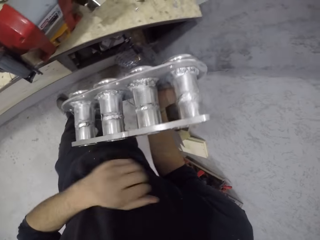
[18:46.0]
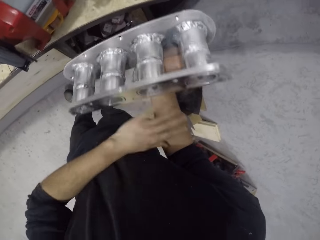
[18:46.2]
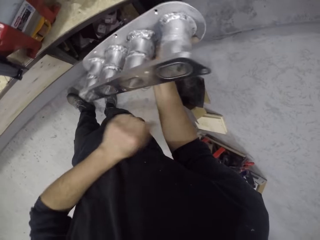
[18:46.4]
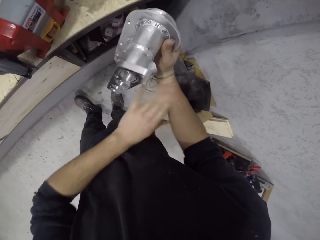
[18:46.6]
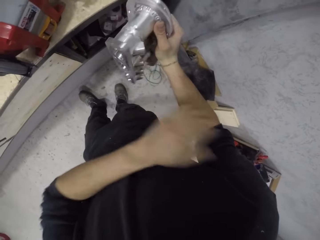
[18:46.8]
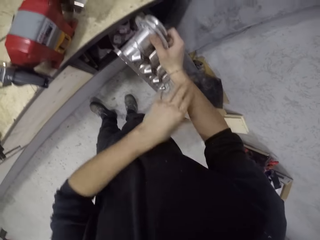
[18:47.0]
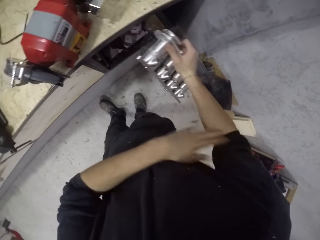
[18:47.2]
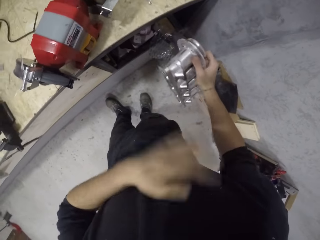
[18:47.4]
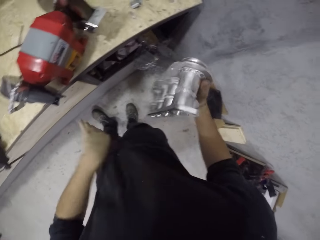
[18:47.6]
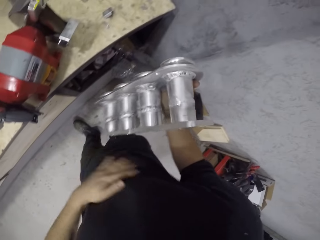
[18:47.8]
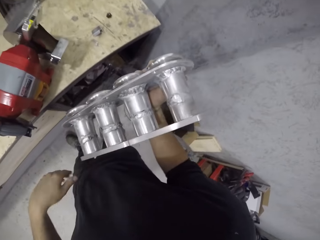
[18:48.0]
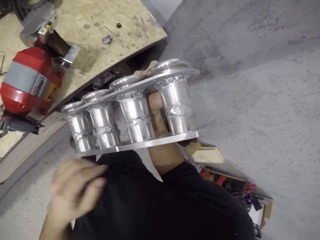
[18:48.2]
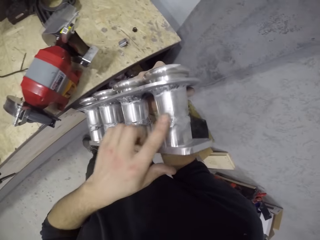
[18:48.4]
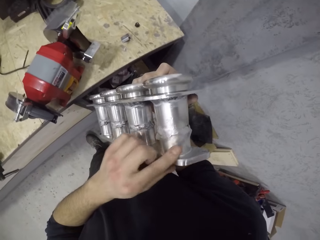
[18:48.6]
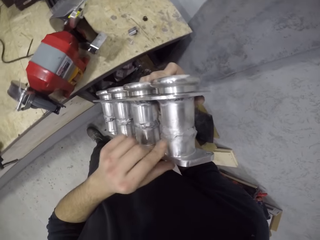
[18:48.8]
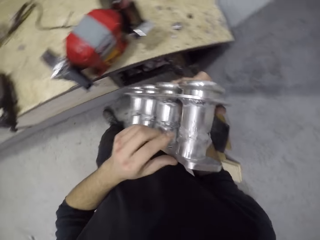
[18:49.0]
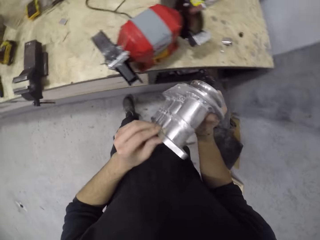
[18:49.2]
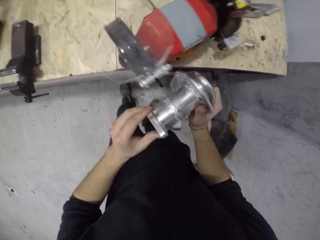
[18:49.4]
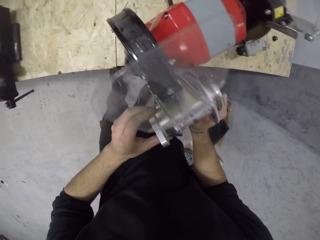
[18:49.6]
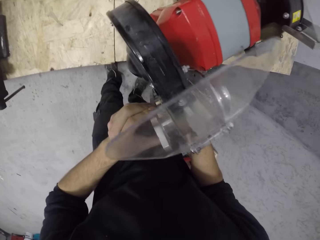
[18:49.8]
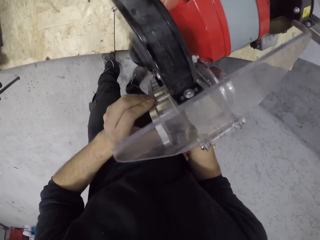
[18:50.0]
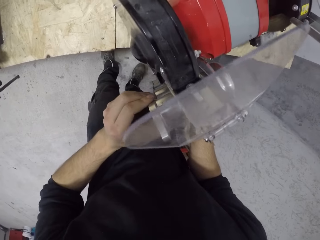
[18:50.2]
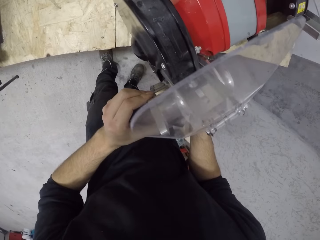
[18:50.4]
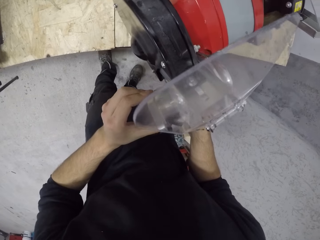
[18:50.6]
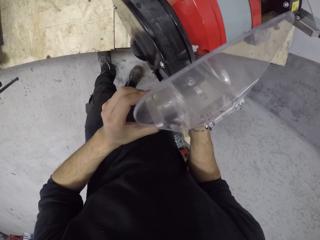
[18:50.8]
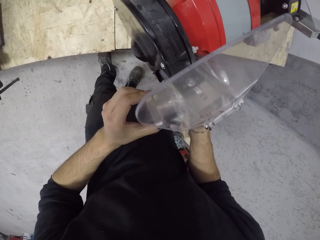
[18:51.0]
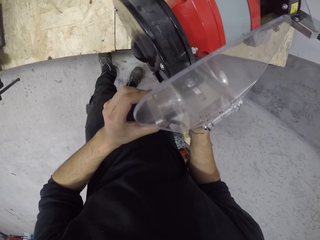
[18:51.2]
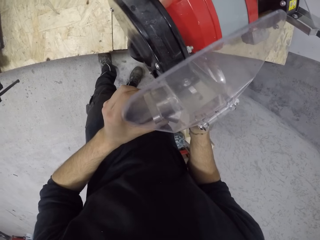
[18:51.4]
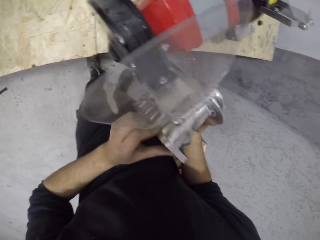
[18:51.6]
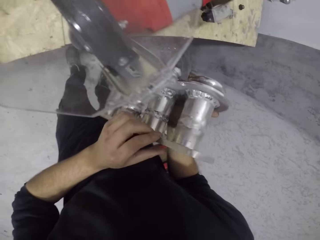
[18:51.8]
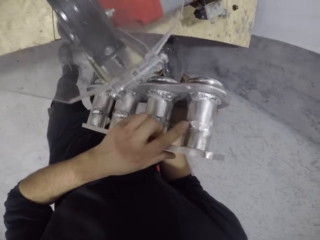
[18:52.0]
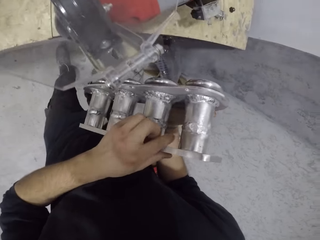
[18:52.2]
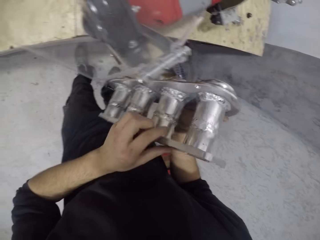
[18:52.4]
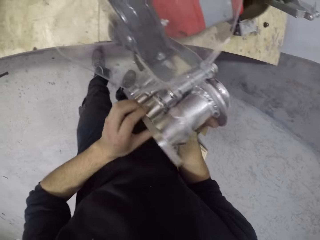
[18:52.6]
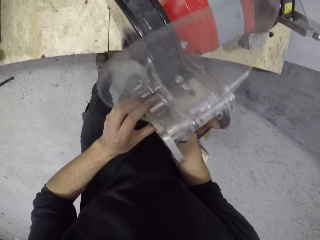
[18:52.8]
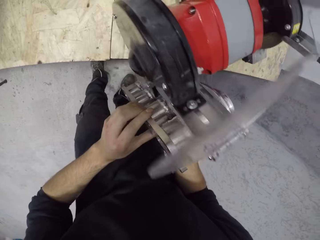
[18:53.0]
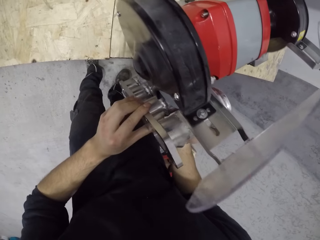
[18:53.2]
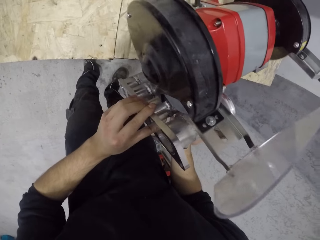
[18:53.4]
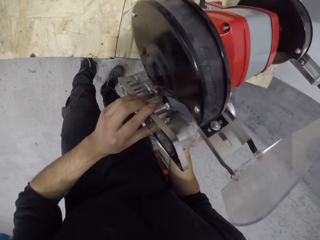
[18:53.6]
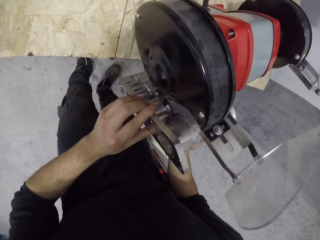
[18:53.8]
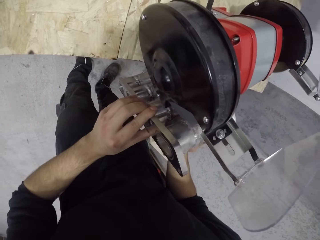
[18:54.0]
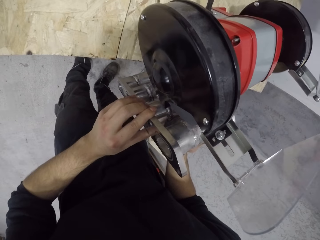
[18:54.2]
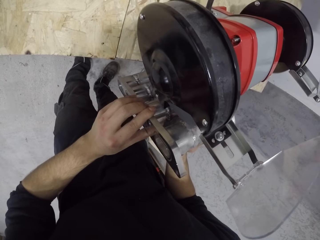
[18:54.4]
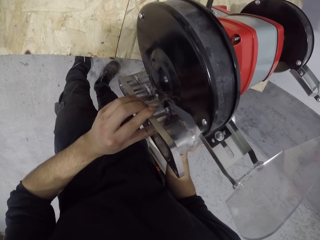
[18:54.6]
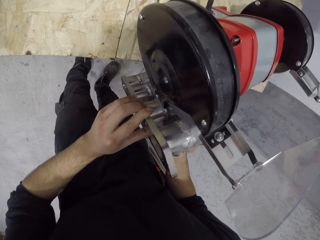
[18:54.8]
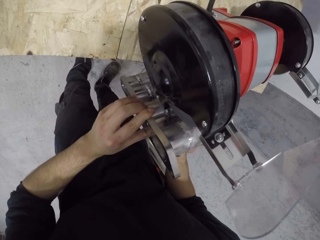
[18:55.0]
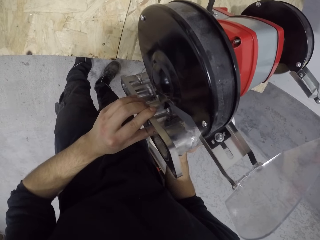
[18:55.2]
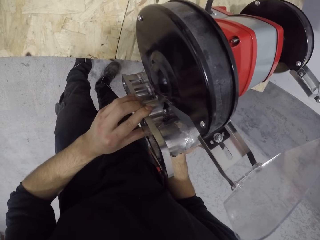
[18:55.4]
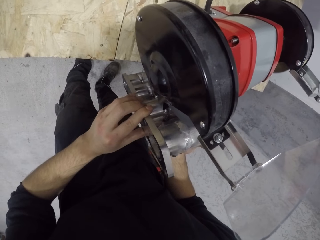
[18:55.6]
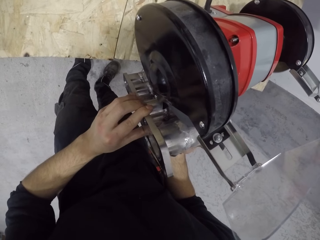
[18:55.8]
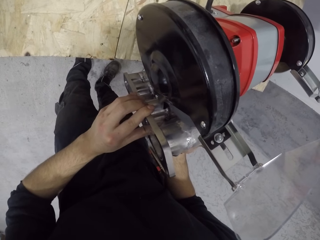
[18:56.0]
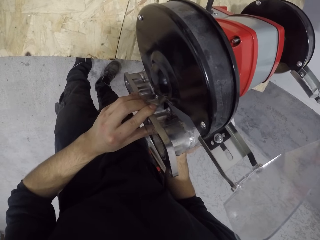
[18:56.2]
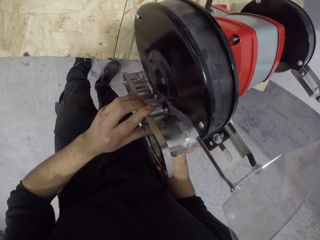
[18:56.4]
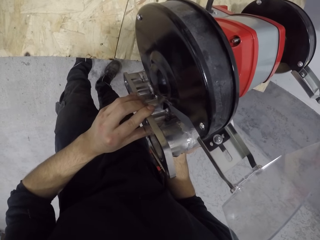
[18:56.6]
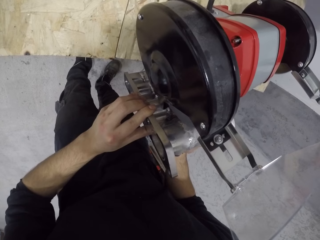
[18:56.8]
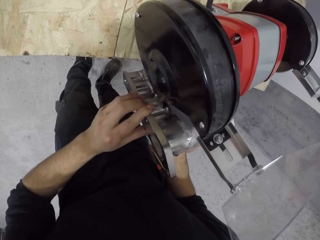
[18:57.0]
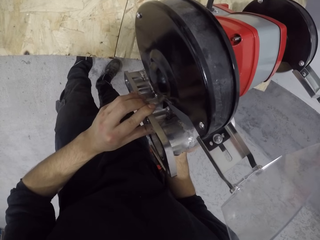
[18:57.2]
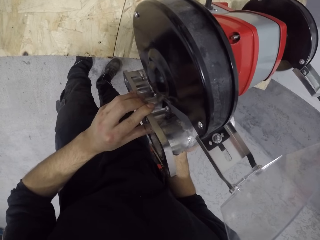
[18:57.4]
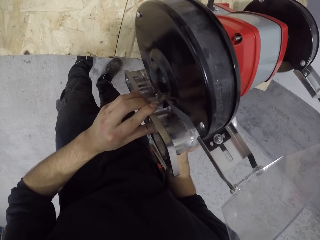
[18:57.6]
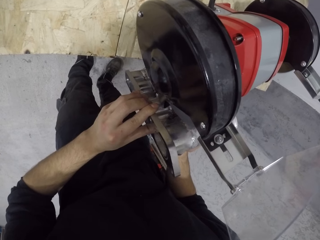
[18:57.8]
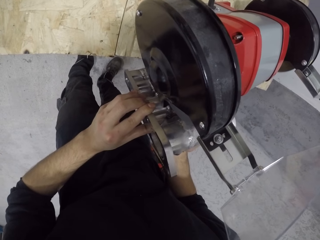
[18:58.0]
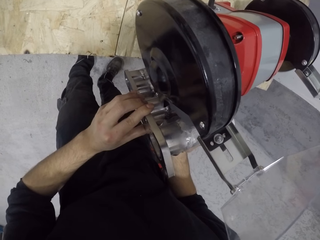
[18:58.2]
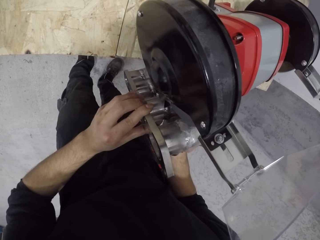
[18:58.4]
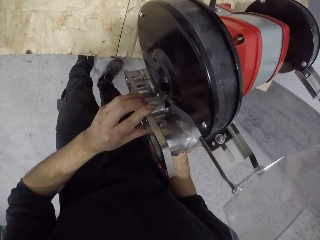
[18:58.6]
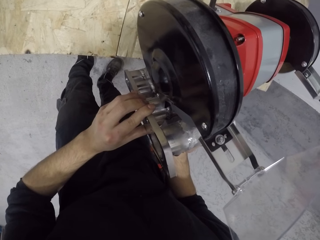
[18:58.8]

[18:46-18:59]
The camera wearer touches the manifold with a finger. He dusts his right arm with his left hand. He lifts up the manifold, rubs the manifold in his right hand with his left hand, and grinds the manifold in both hands on the bench grinder. He rubs the manifold in his right hand with his left hand. He lifts up the manifold. He grinds the manifold in both hands on the bench grinder.

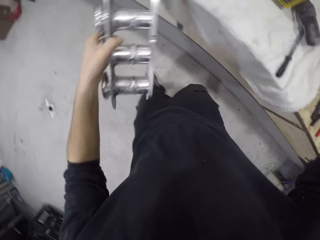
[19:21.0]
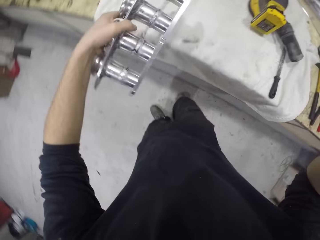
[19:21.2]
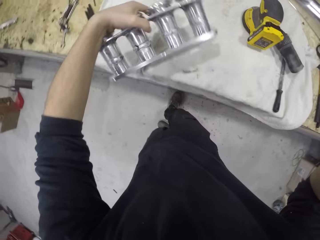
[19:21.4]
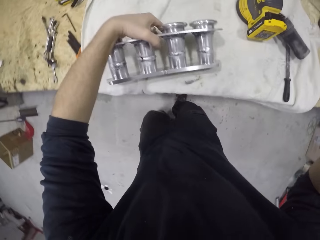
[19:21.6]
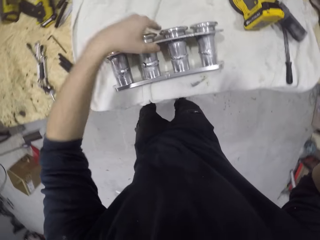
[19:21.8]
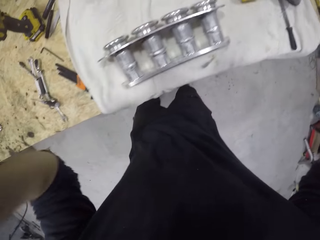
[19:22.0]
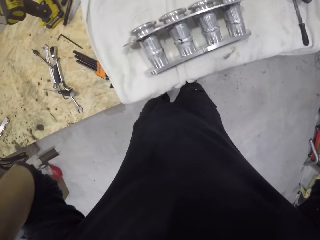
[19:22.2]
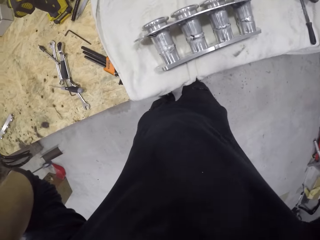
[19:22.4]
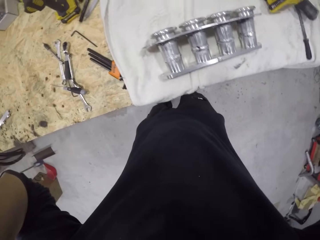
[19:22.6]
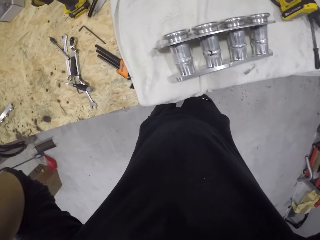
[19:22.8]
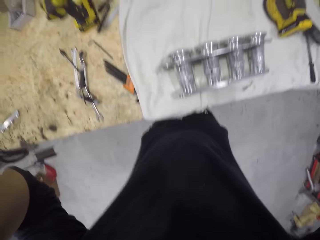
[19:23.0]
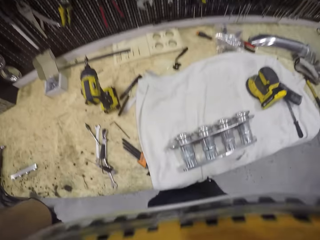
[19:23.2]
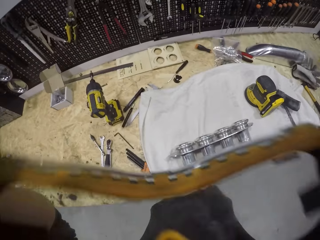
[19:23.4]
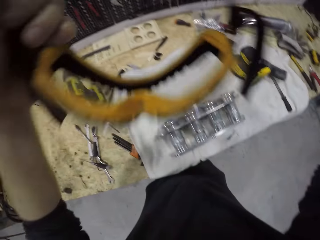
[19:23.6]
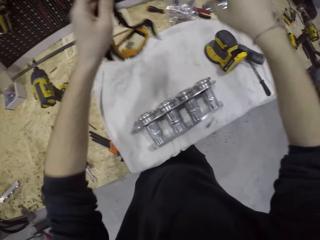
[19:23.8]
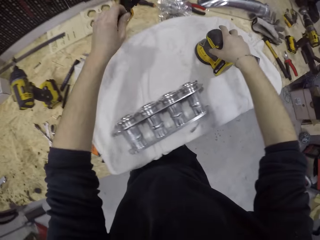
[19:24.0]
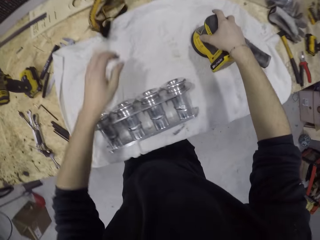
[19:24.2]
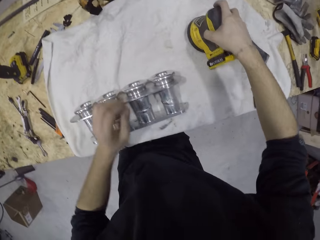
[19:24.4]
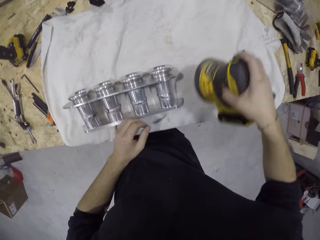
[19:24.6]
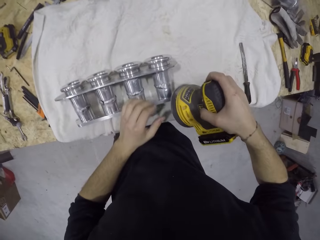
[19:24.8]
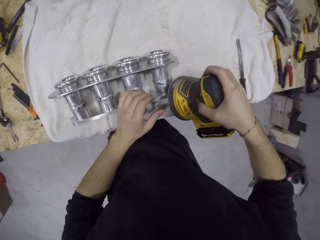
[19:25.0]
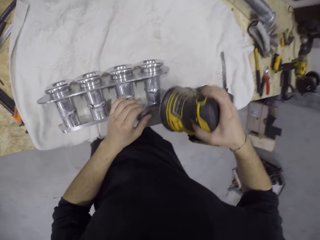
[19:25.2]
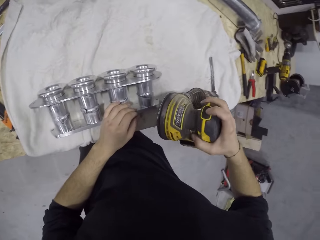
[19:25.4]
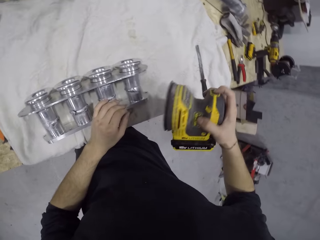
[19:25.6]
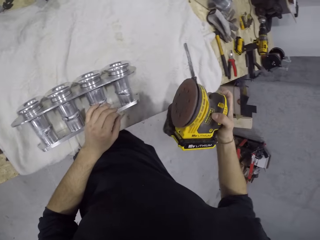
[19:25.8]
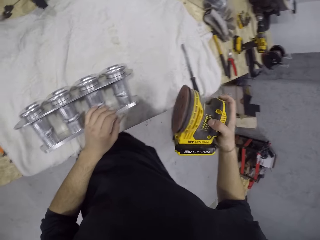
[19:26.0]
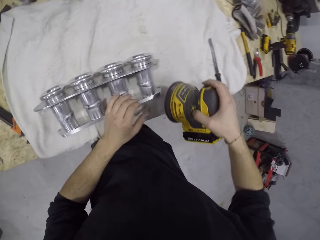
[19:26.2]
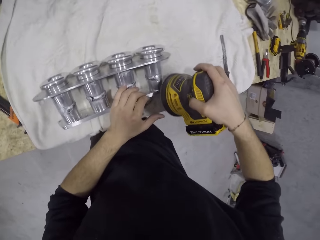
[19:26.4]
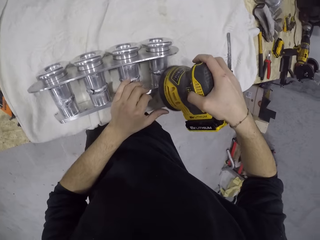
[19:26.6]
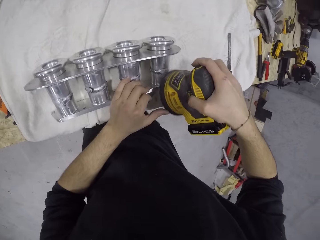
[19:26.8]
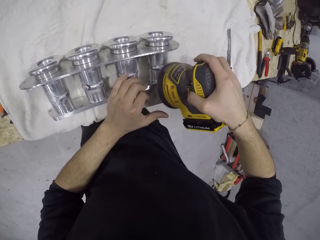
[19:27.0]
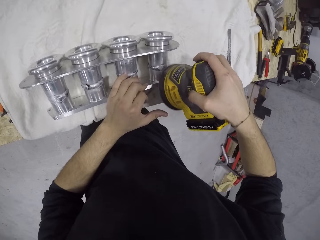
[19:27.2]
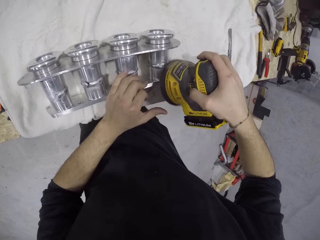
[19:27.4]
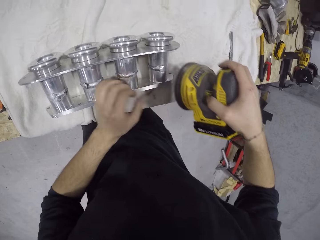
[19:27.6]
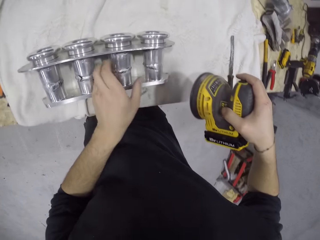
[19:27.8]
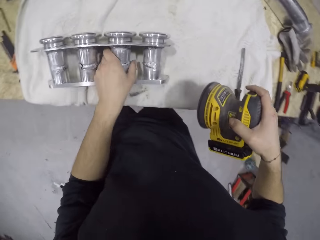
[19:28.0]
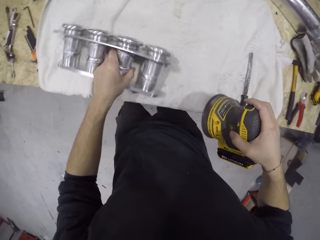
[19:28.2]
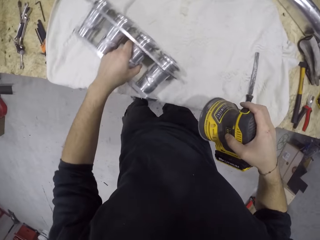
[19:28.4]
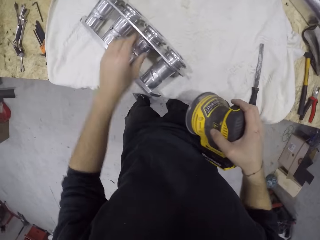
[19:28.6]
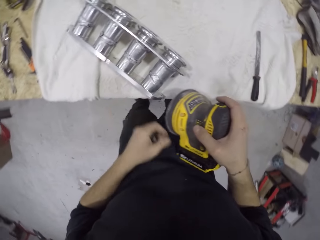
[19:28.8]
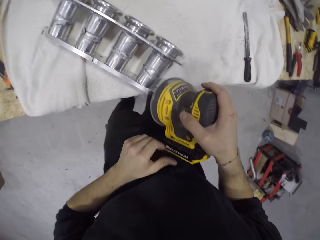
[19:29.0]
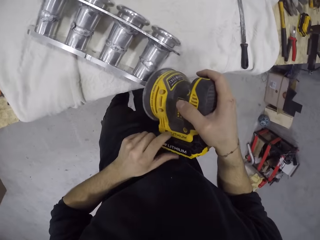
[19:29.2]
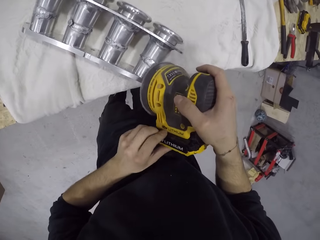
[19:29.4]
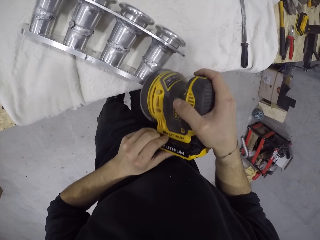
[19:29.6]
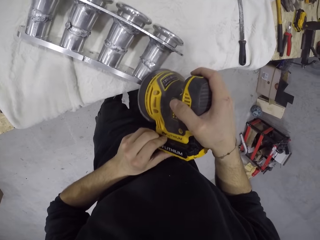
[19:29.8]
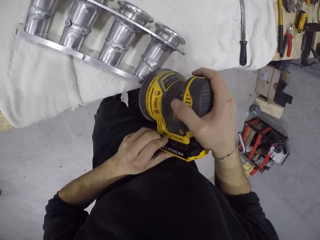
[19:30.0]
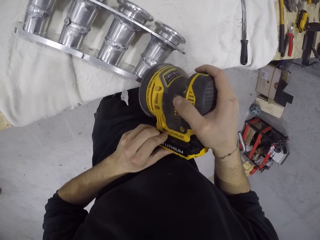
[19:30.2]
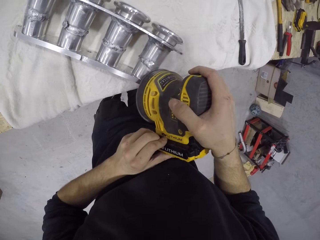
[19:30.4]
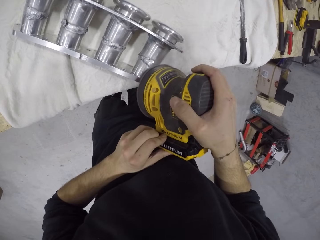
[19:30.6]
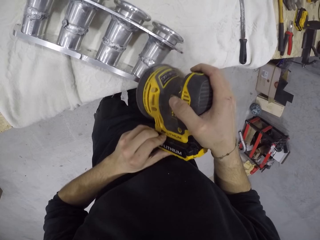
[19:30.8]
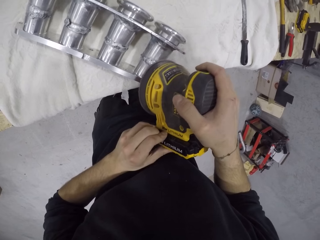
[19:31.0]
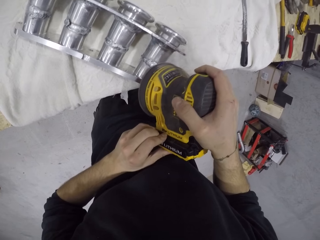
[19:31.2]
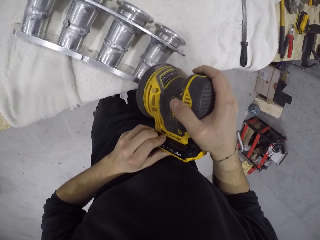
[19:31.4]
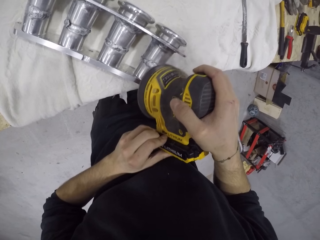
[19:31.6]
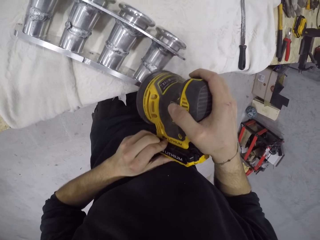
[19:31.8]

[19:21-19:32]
The camera wearer adjusts the safety goggles on his head with his right hand. He drops the manifold in his left hand on the towel on the table. He adjusts the safety goggles on his head with his left hand. He removes the welding goggles. He picks up a polisher or grinder machine on the table with his right hand. He drops the safety goggles in his left hand on the table. He touches the manifold on the table with his left hand. He polishes the manifold with the polisher in his right hand. He turns on the grinder machine. He adjusts the manifold on the table with his left hand. He polishes the manifold with the polisher in both hands.
